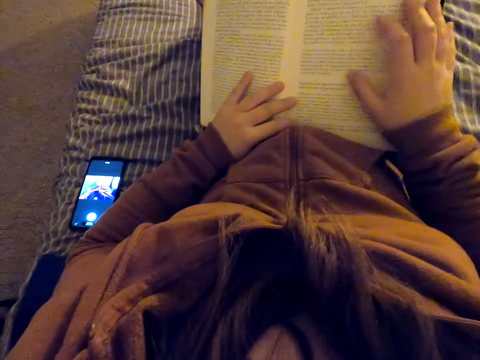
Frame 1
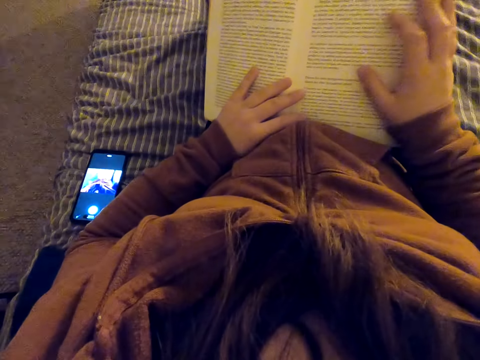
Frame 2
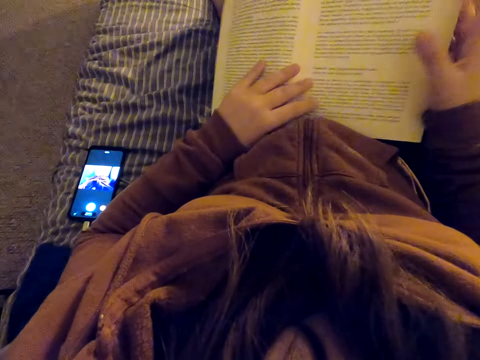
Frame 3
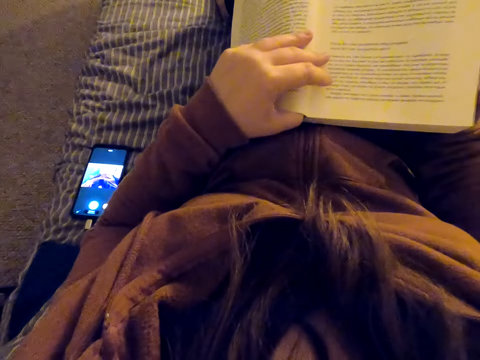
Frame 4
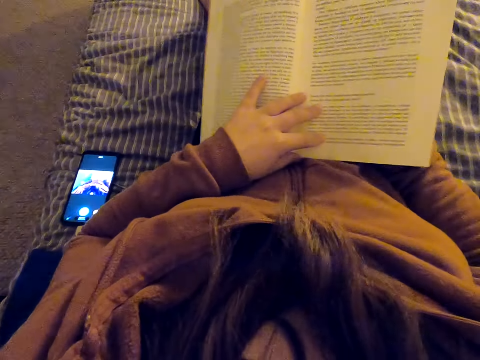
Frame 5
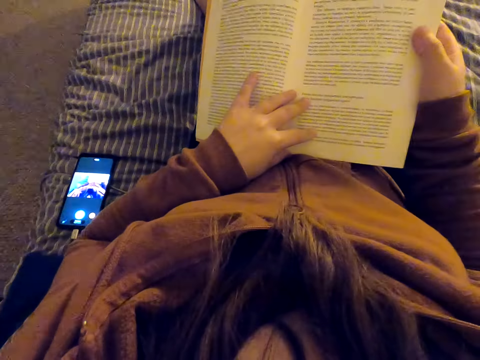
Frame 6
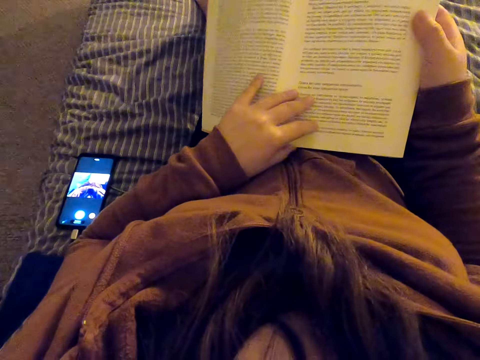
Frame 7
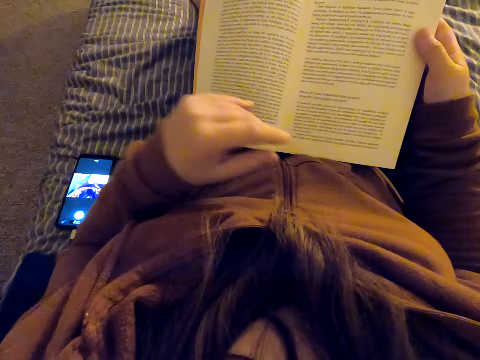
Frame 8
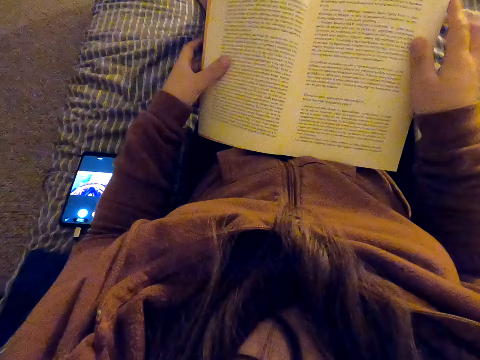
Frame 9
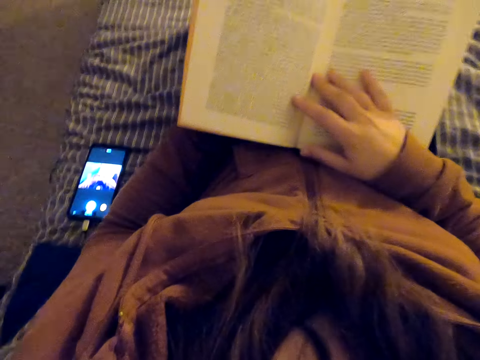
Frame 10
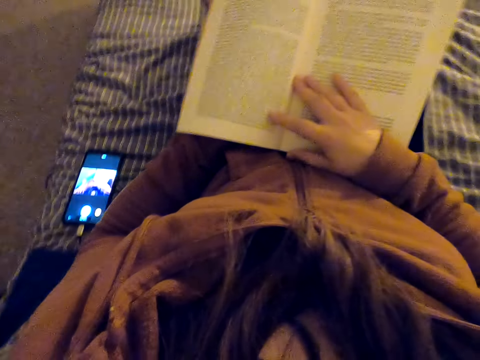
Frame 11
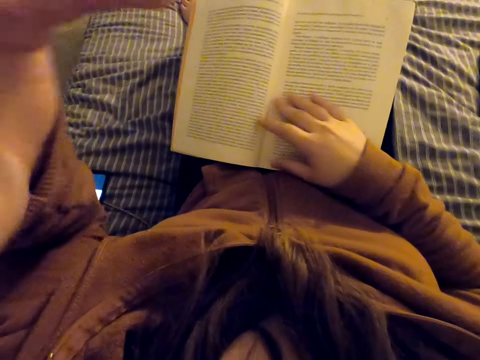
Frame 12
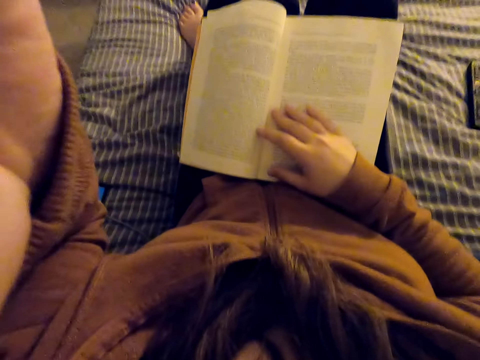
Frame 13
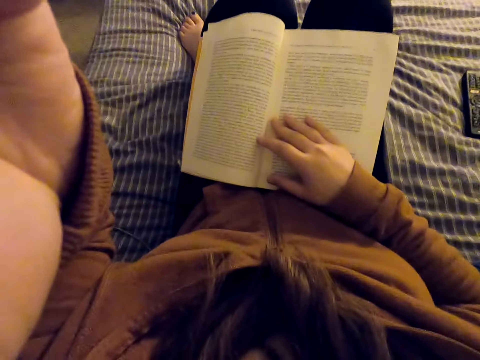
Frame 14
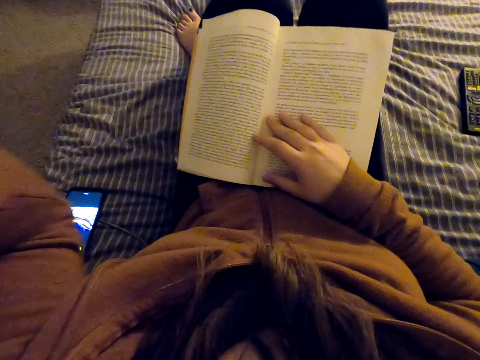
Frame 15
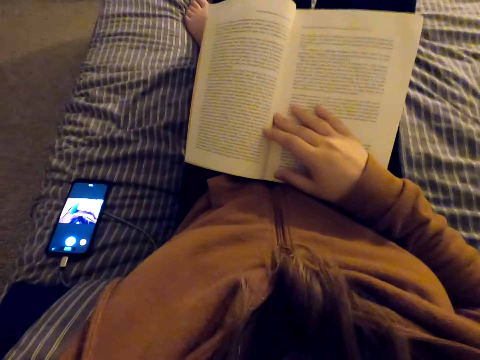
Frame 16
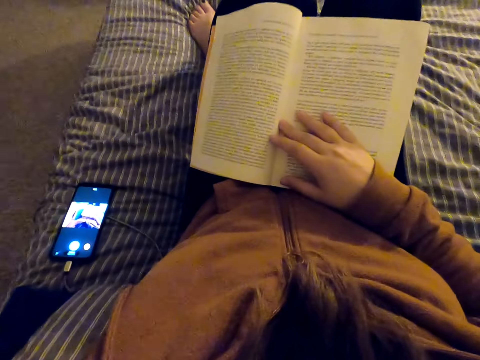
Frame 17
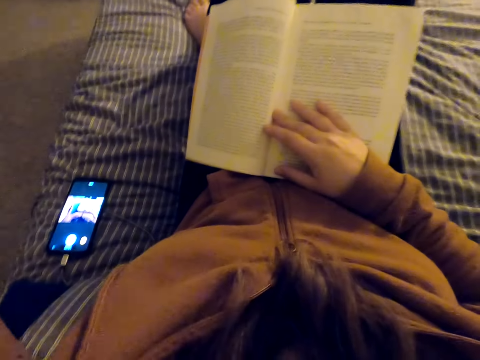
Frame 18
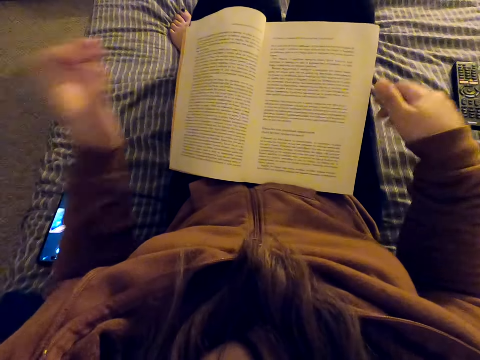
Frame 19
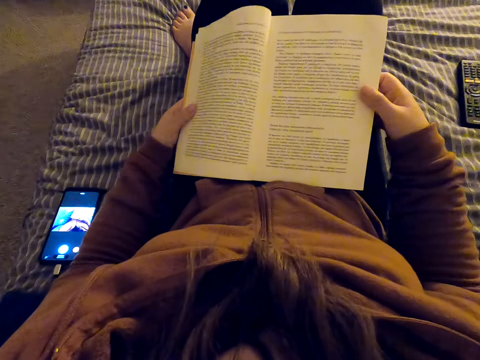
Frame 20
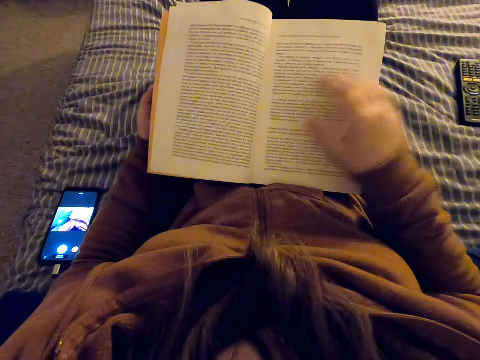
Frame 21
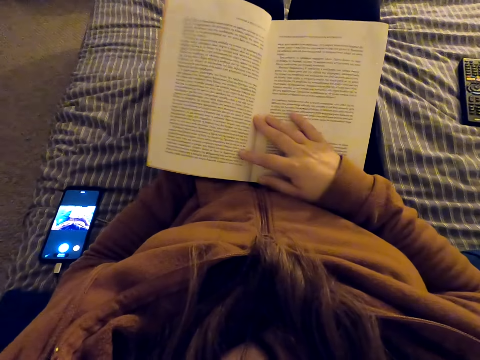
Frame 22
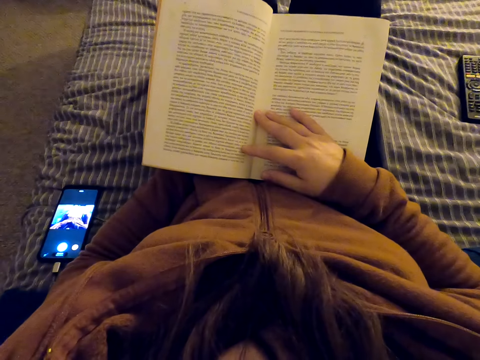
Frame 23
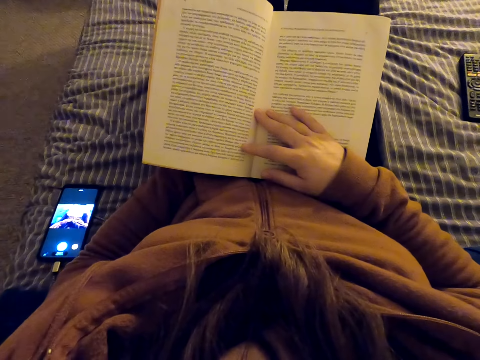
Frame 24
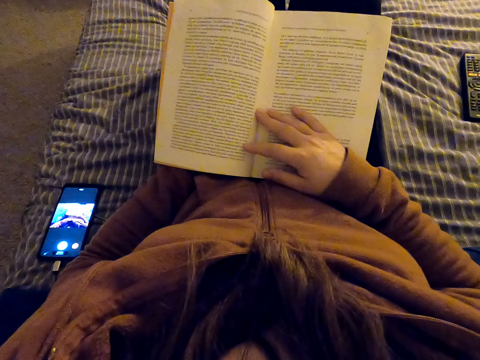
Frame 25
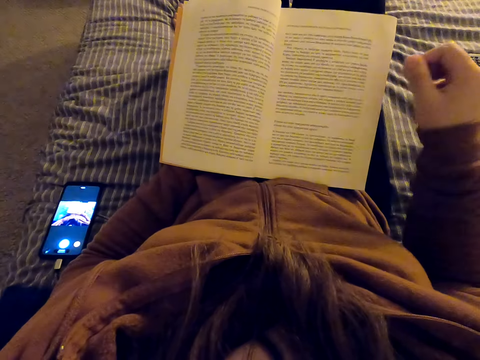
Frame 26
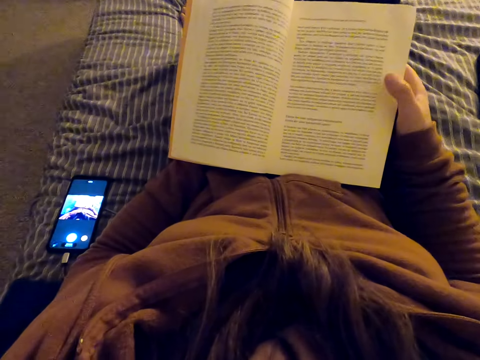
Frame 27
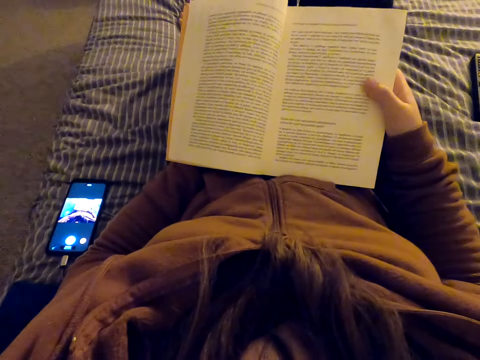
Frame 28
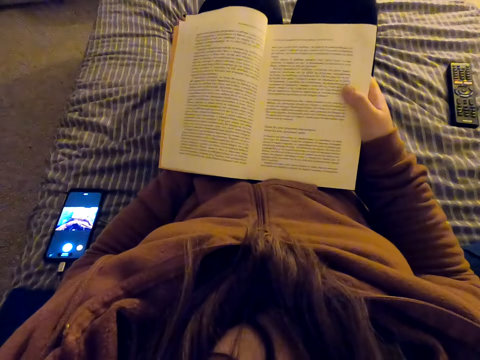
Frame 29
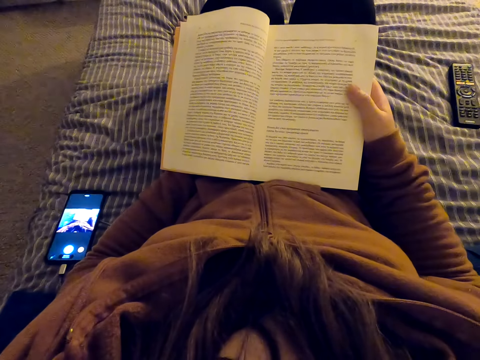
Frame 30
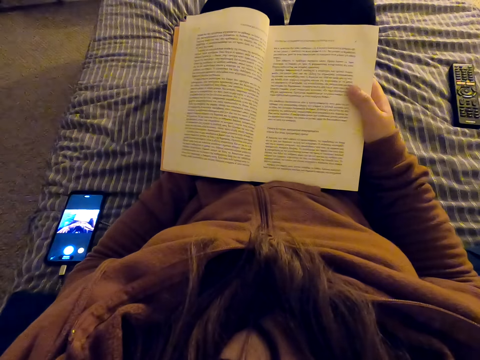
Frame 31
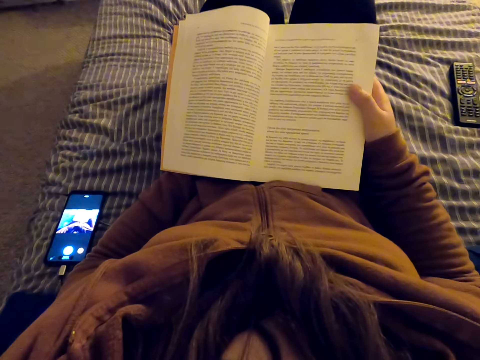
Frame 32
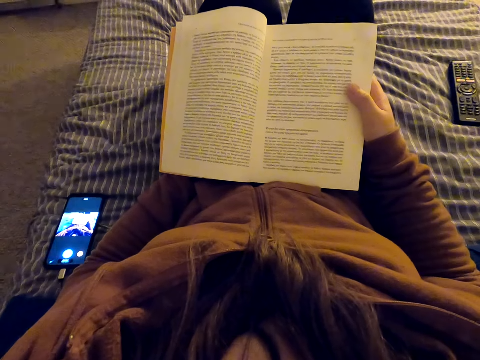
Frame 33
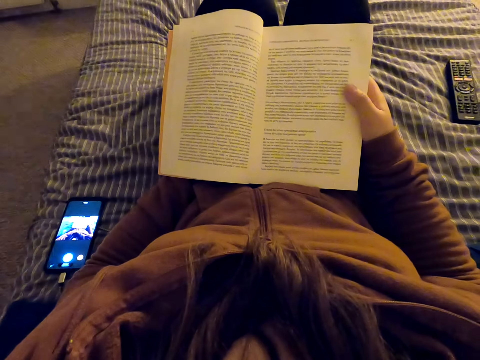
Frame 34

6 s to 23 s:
The camera wearer puts the right hand on the book. They read the book, move the right hand behind the book, and lift the book. They straighten the book. They lower the book. They move the right hand. They read the book. They move the left hand. They move the right hand. They lift the left hand. They touch a camera using the left hand. They adjust the camera. They move both hands. They hold the book. They read the book. They move the right hand. They move the right hand again. They straighten a hand. They read the book.

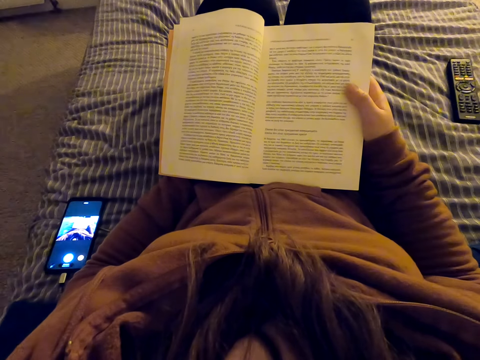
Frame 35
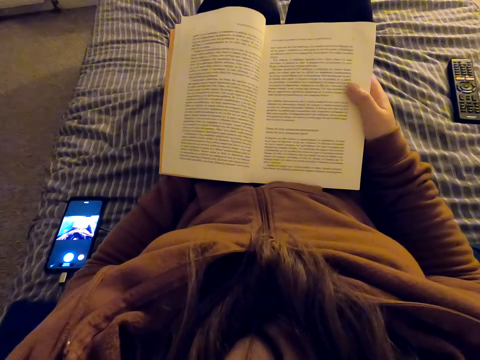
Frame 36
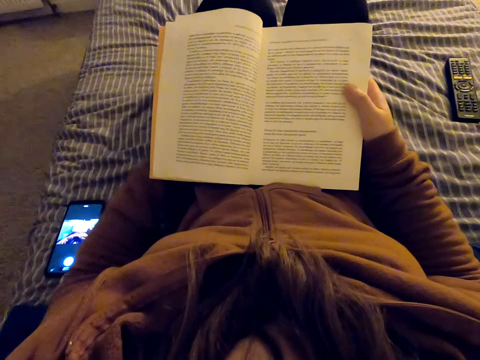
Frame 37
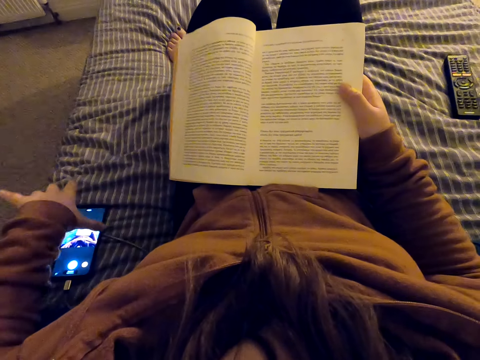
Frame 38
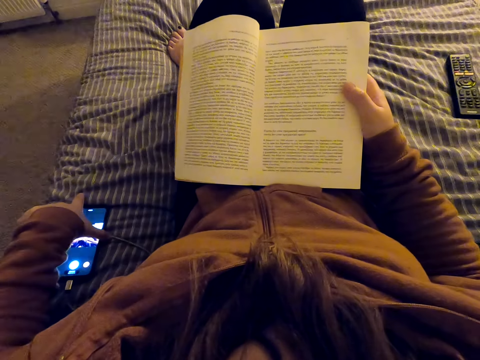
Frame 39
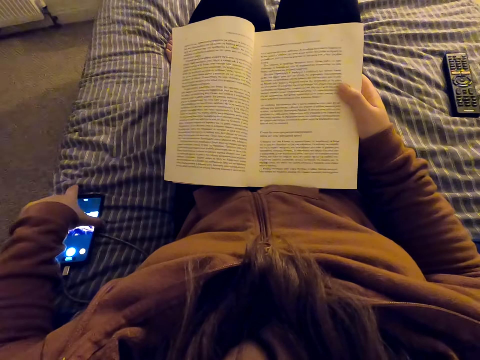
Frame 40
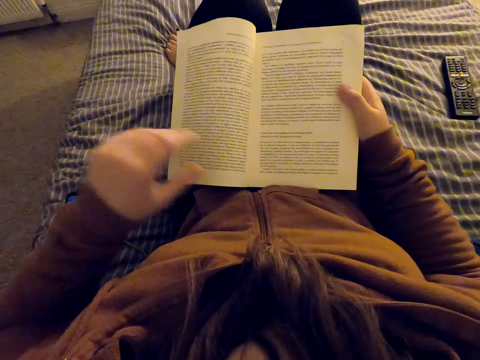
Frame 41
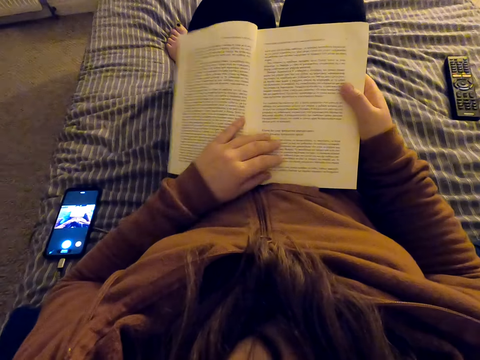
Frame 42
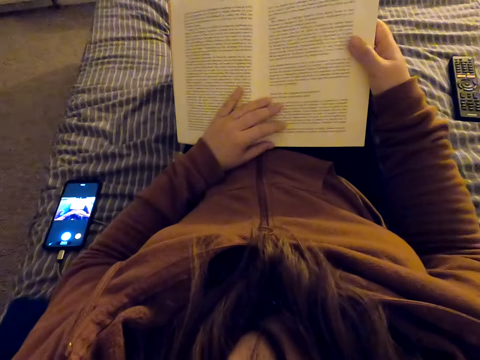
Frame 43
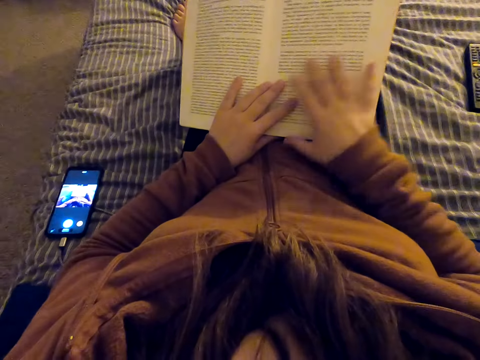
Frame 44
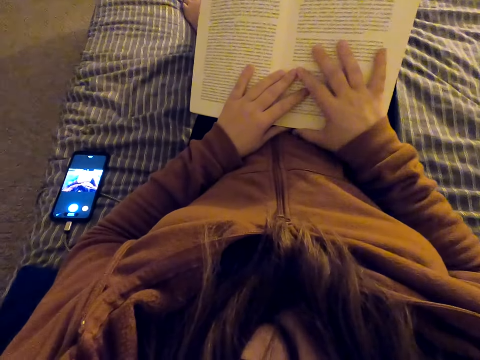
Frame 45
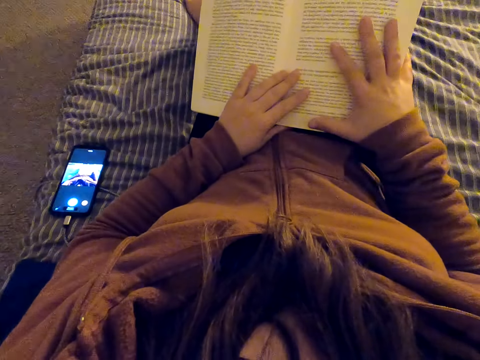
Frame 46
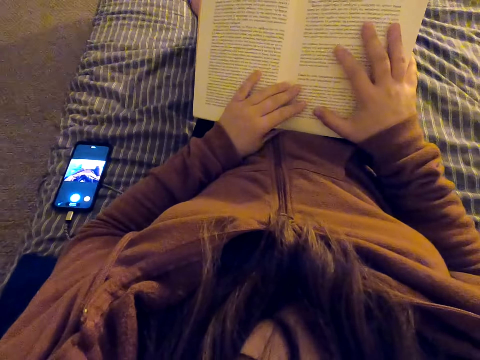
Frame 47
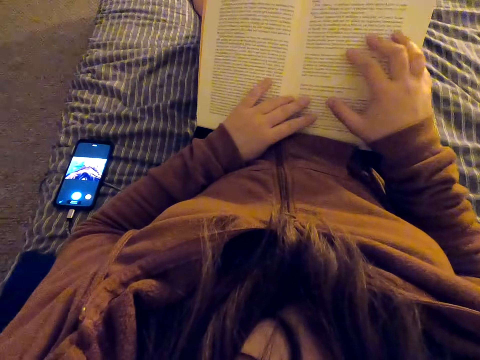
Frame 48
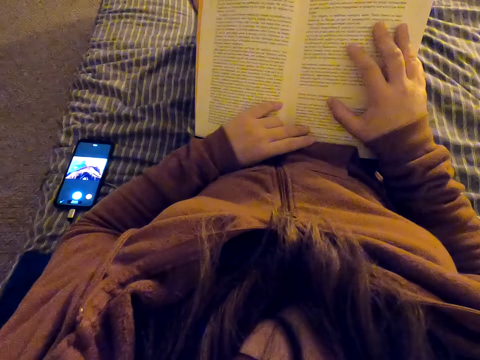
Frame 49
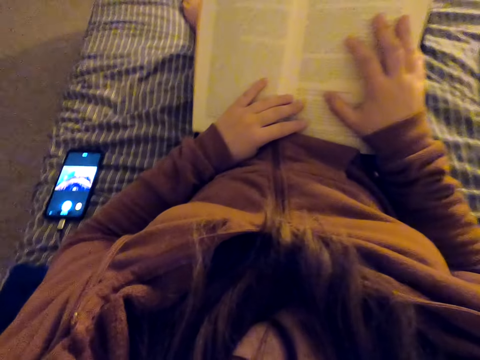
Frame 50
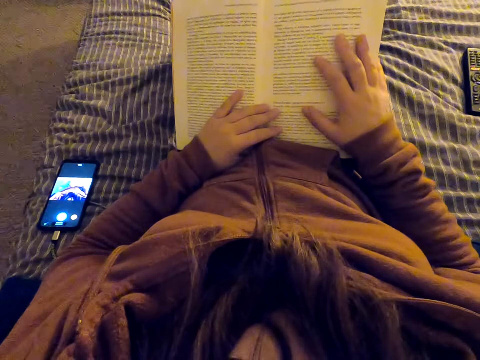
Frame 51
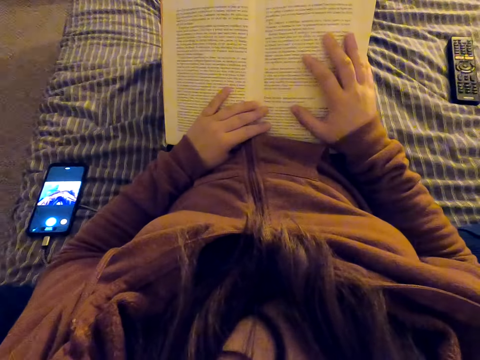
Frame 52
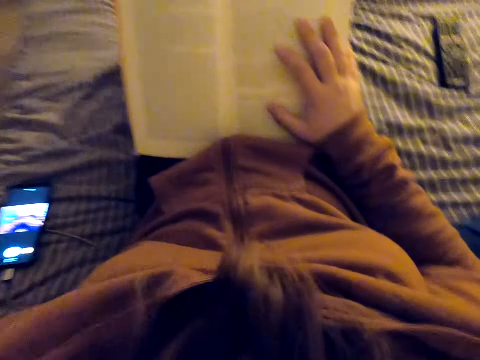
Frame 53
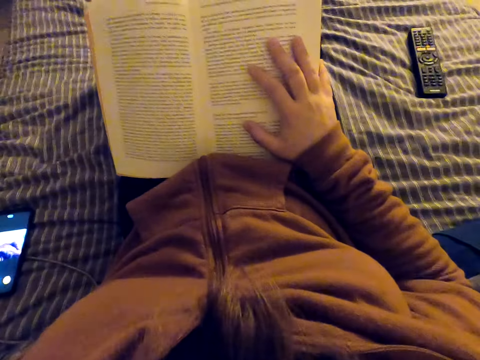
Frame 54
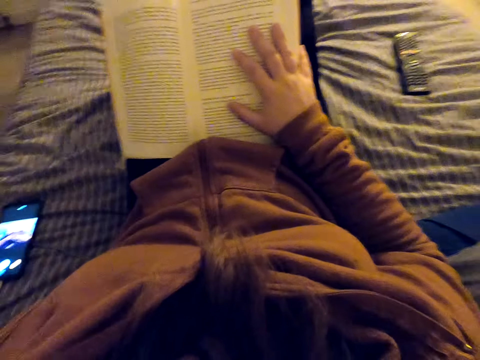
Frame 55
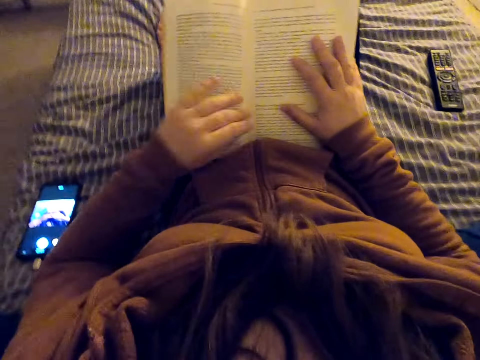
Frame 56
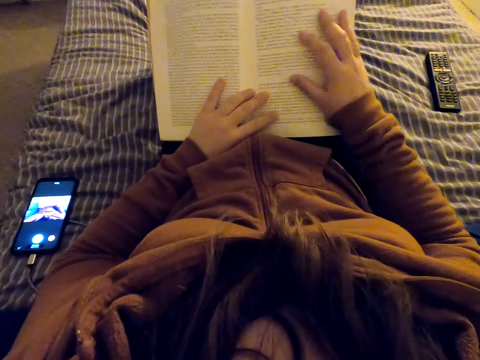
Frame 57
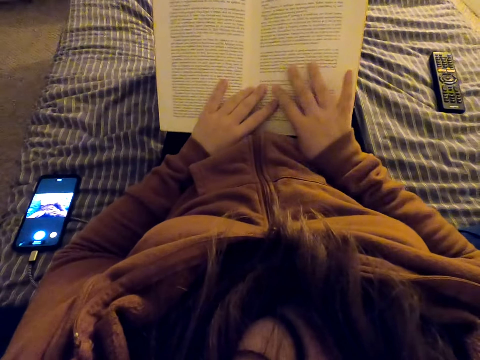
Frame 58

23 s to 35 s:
The camera wearer moves a phone on a bed. They put the right hand on the book. They lift the book. They straighten a hand. They move the right hand. They lift the left hand. They touch a camera using the left hand. They adjust the camera. They put the right hand on the book. They move the right hand. They read the book.
